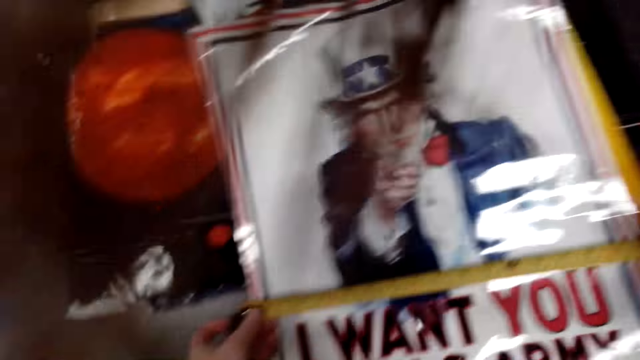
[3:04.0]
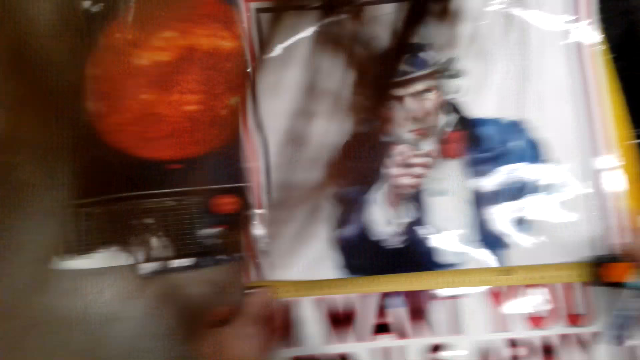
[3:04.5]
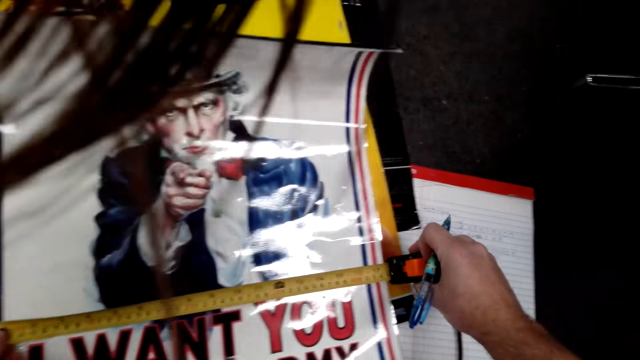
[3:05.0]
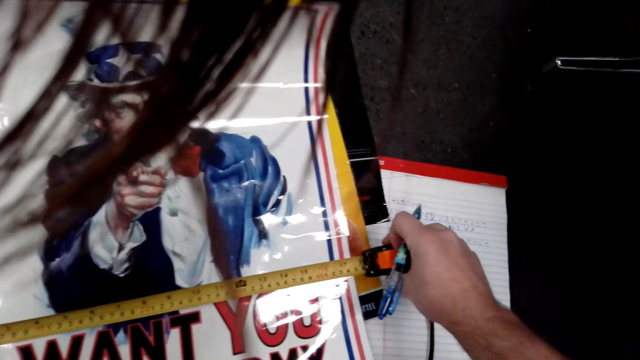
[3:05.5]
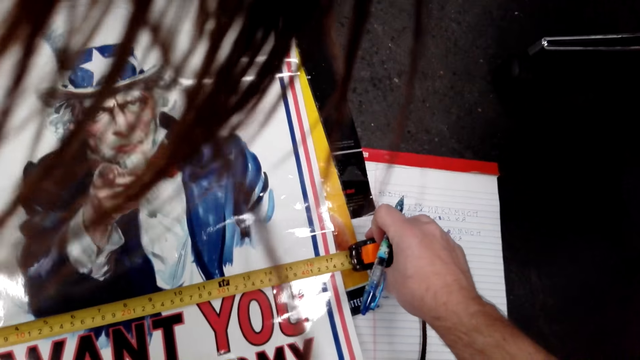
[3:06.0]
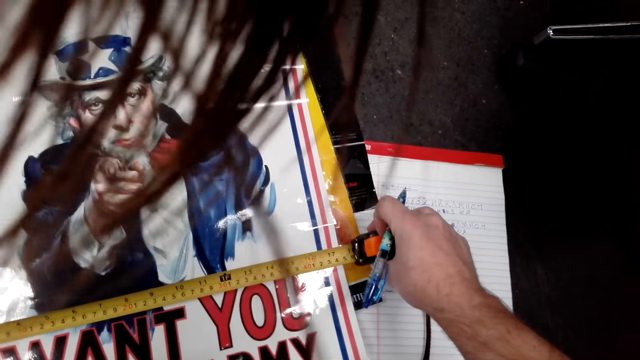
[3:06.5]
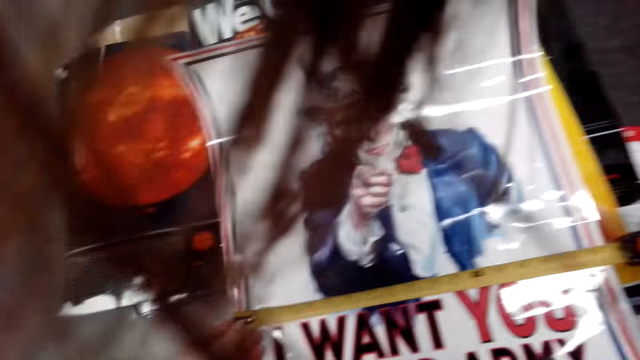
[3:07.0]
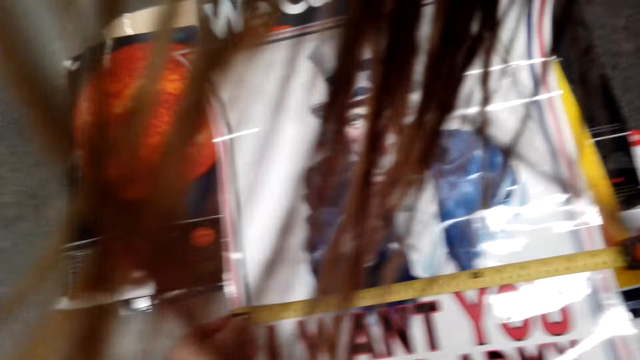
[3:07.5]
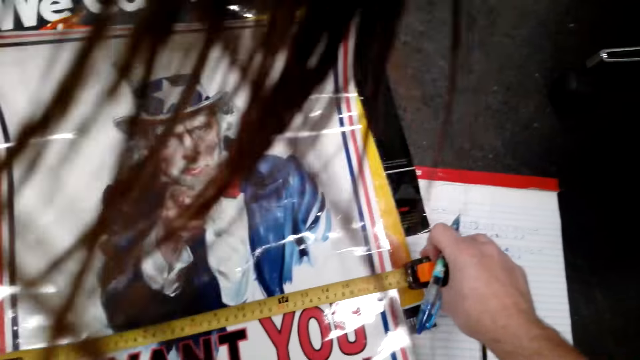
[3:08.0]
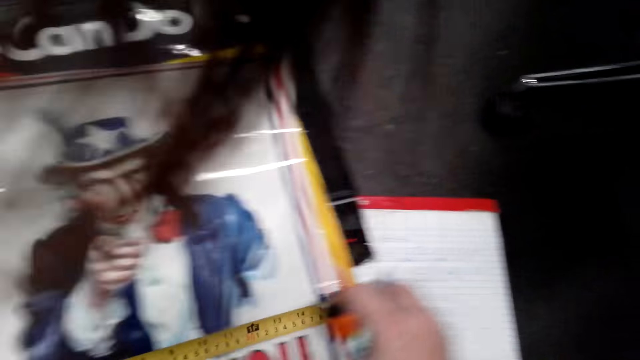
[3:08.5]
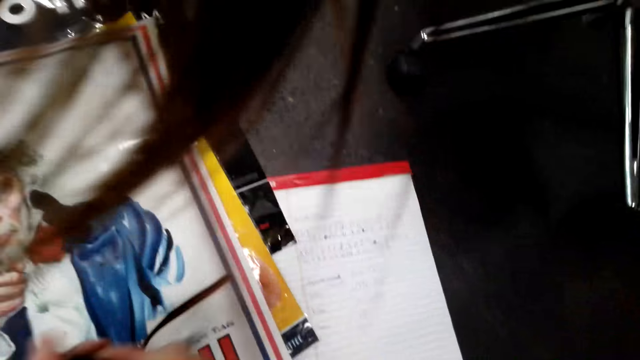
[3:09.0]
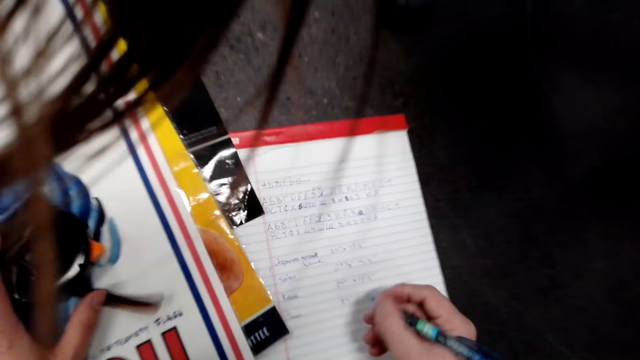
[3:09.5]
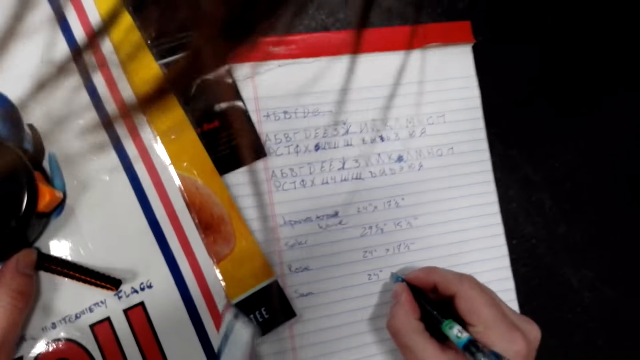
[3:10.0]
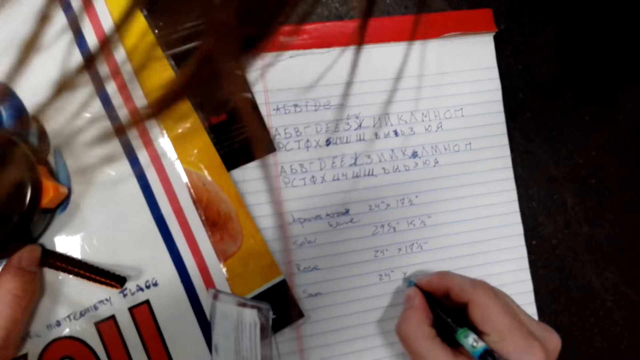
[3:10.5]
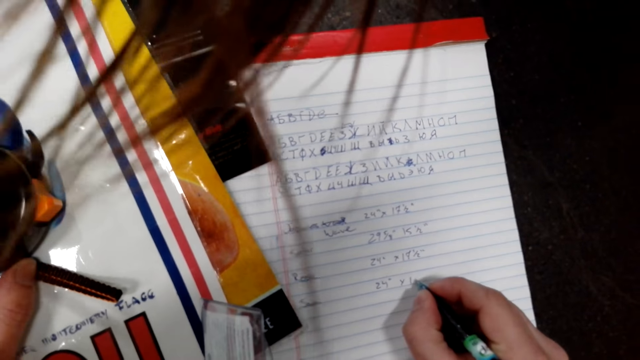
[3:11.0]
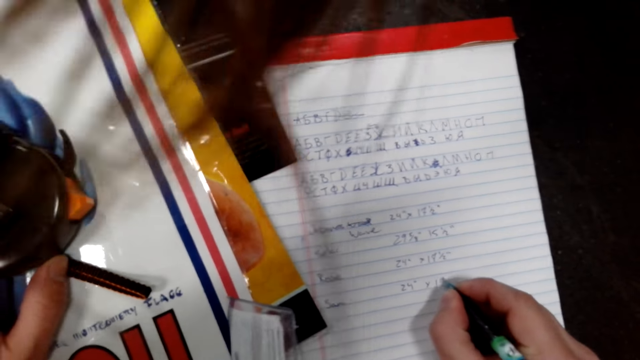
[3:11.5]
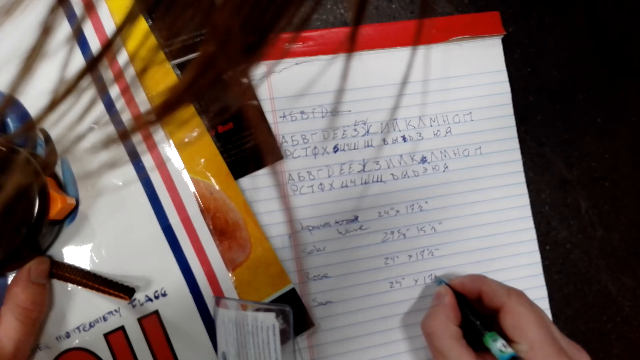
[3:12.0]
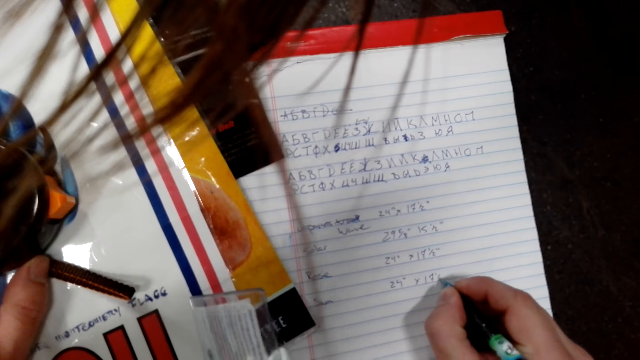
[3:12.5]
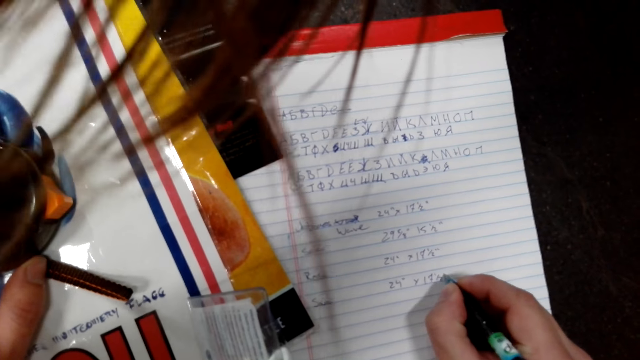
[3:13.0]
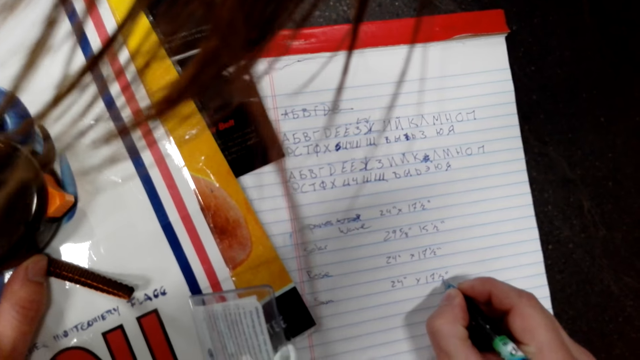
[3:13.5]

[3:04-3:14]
The camera wearer measures the paper roll with a tape measure. They record the measurements on a book with a pen.

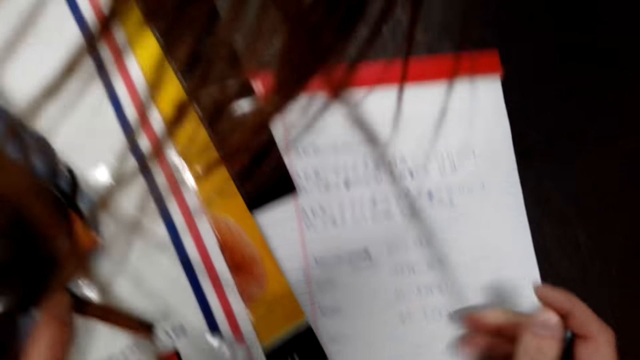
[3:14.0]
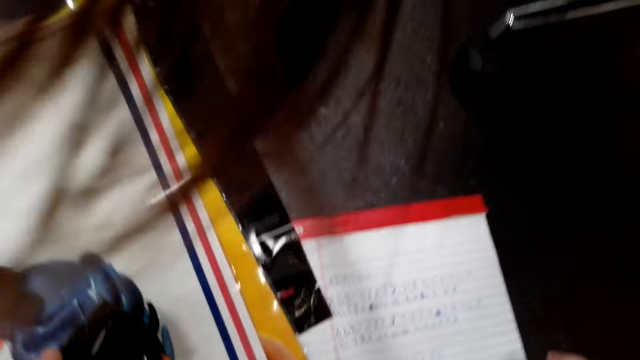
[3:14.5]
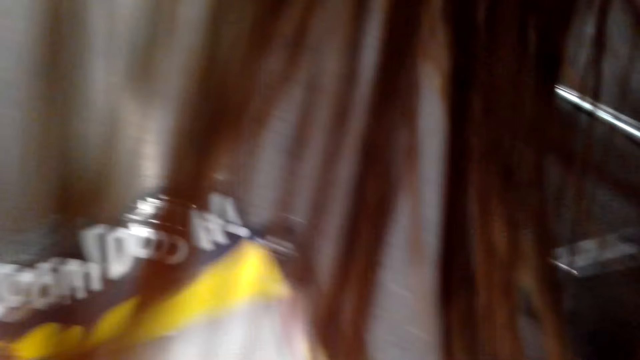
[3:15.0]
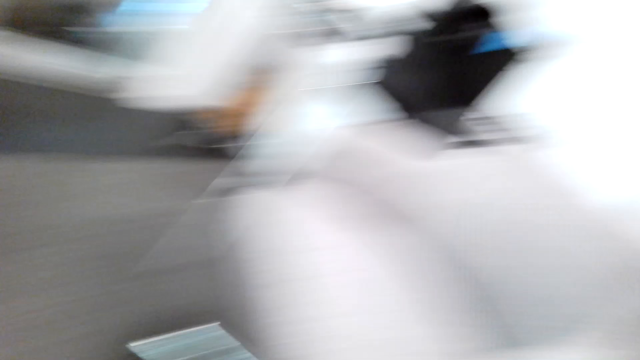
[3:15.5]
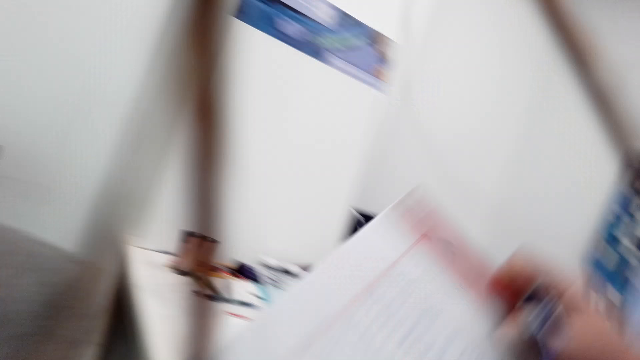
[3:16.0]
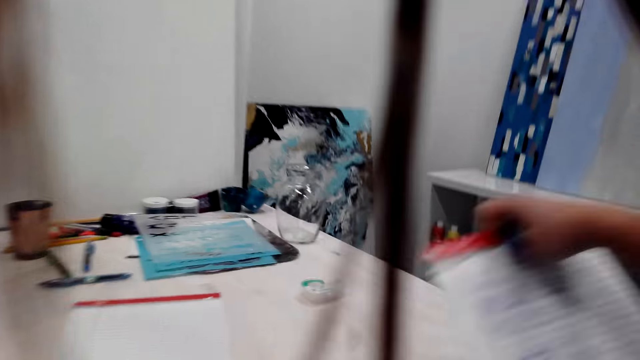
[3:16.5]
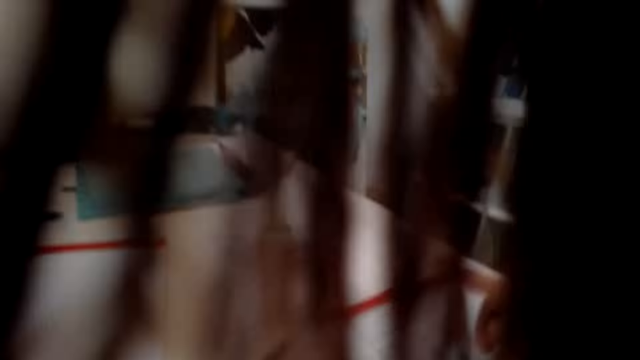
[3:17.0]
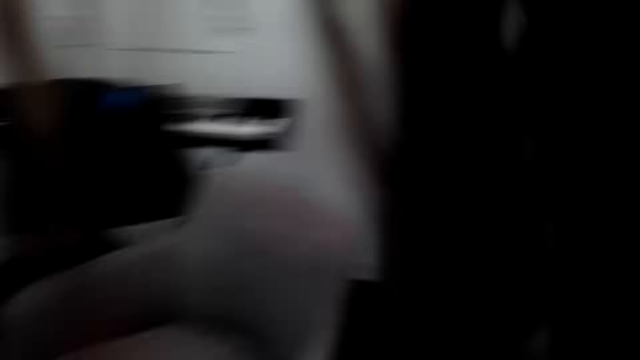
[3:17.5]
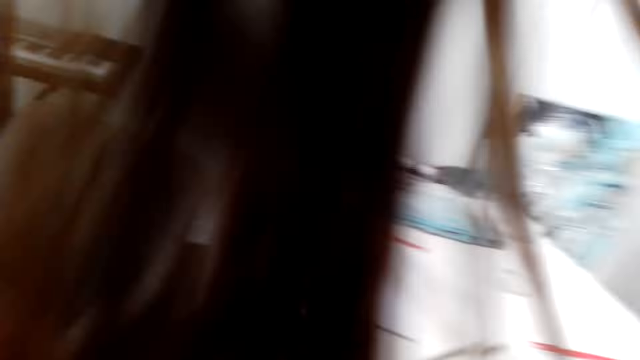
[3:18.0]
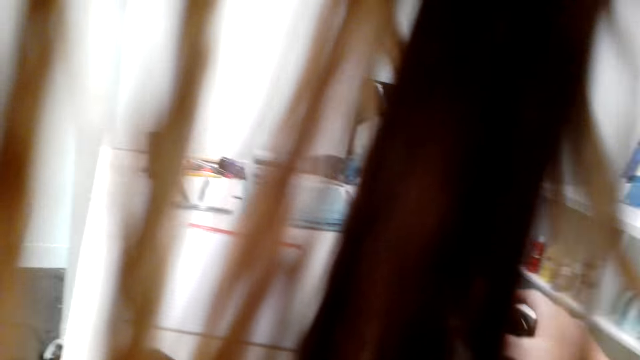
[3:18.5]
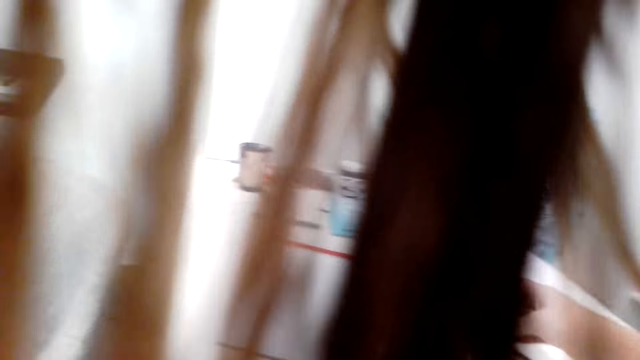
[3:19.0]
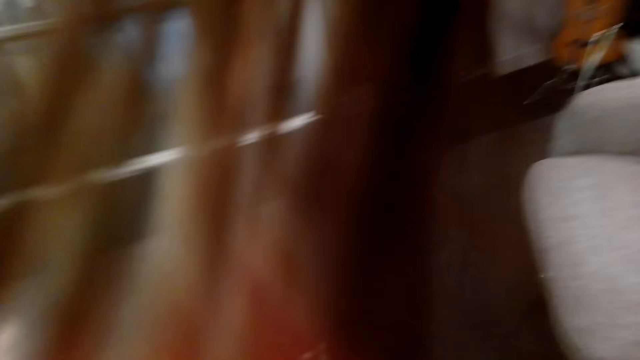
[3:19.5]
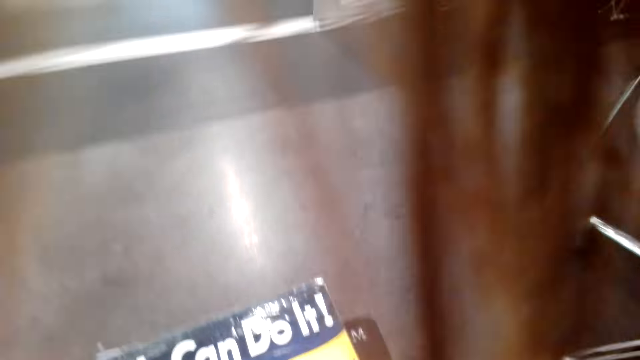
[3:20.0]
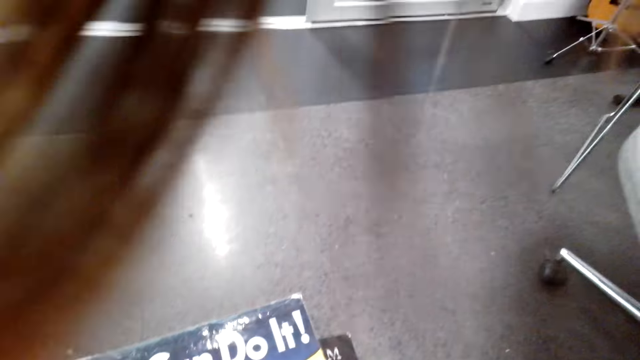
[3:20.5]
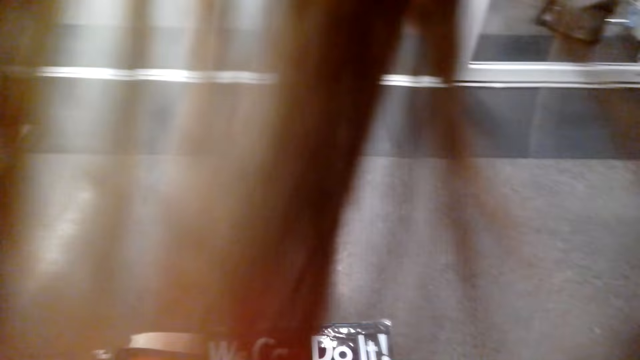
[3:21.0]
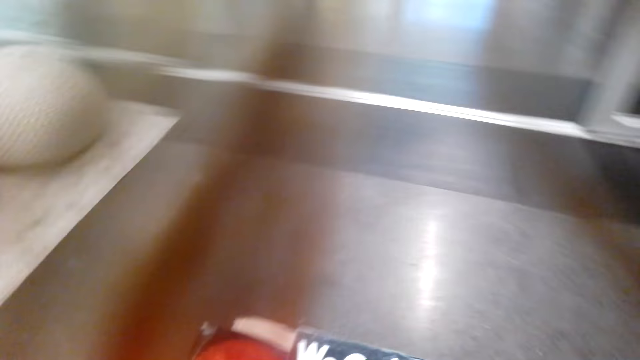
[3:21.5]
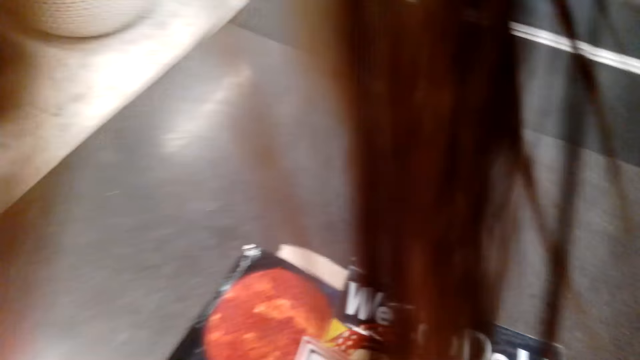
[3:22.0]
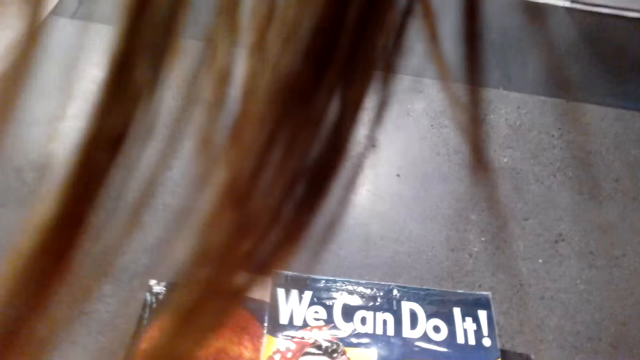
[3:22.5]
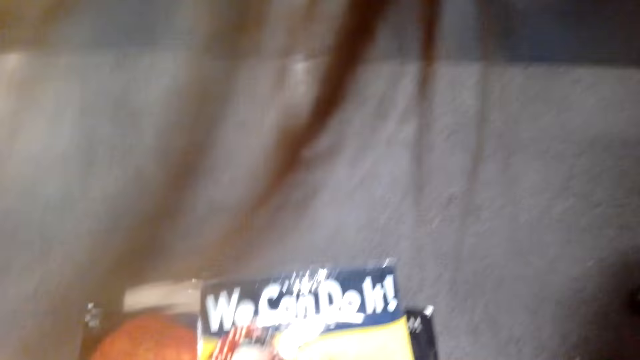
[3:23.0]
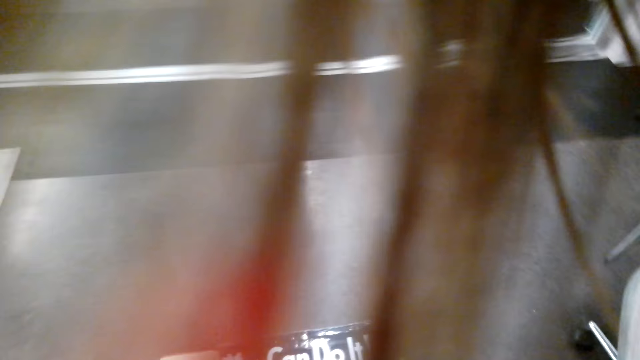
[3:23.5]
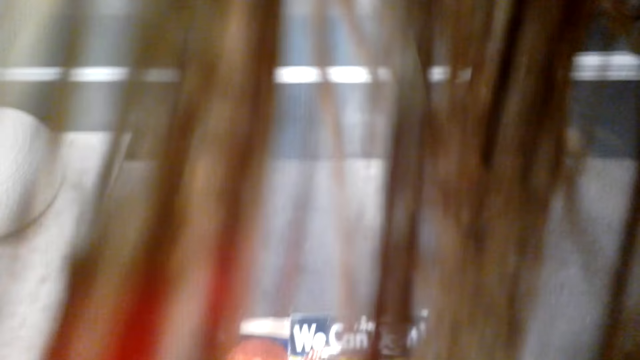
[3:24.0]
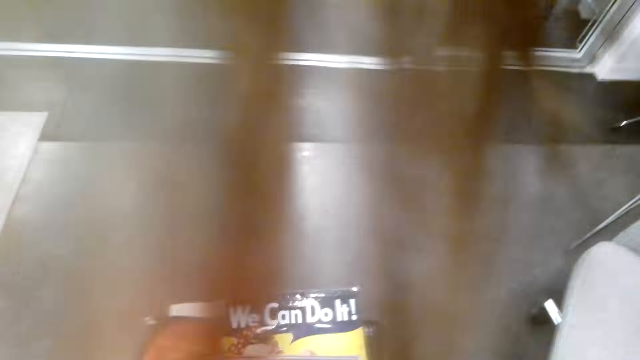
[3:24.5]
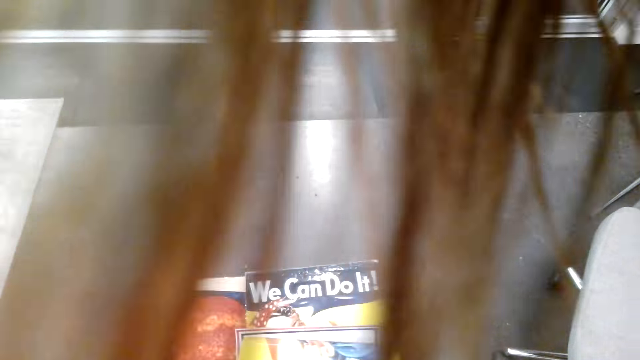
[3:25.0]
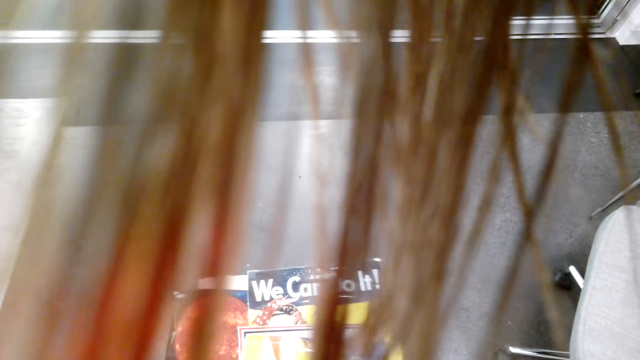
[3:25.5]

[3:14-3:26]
The camera wearer puts the book on the table.
